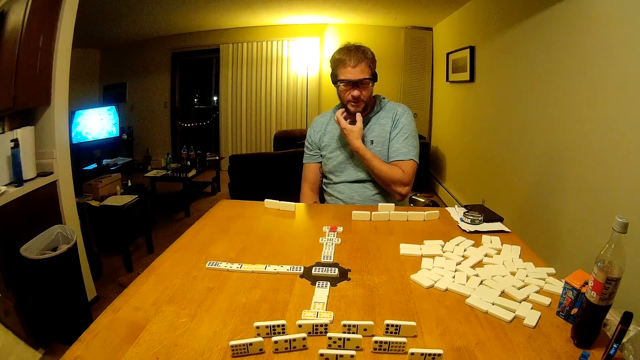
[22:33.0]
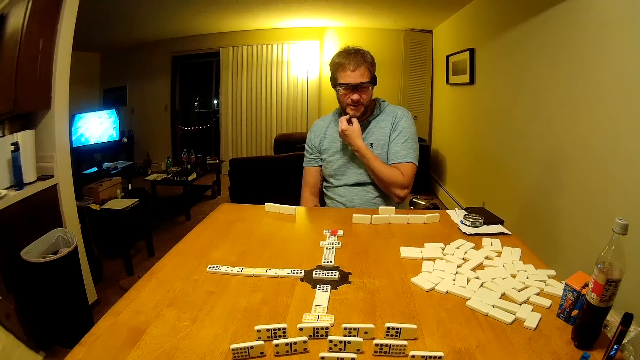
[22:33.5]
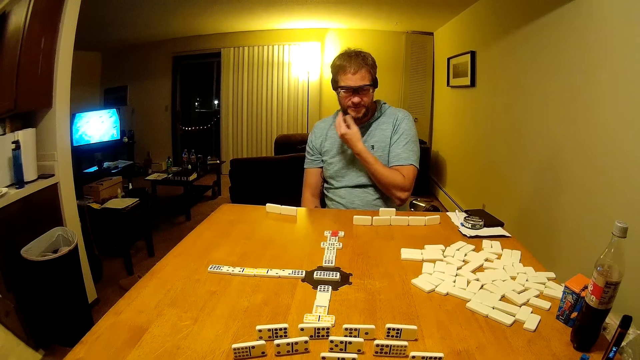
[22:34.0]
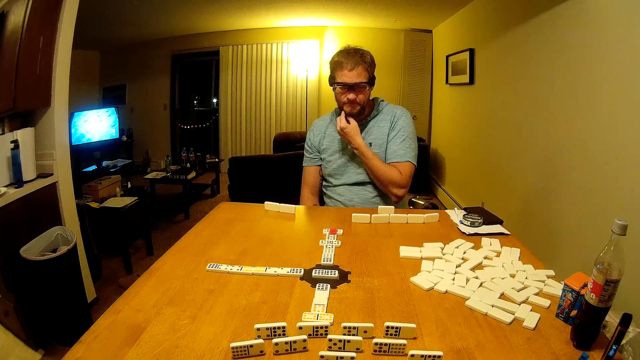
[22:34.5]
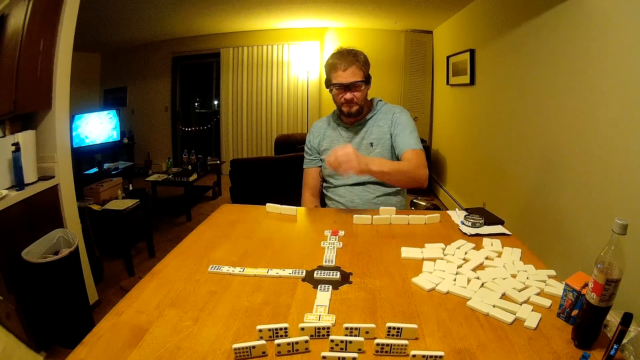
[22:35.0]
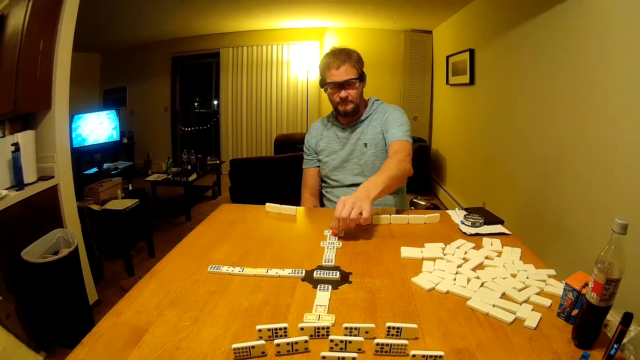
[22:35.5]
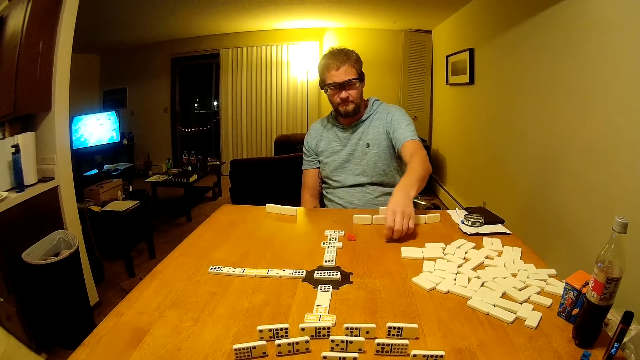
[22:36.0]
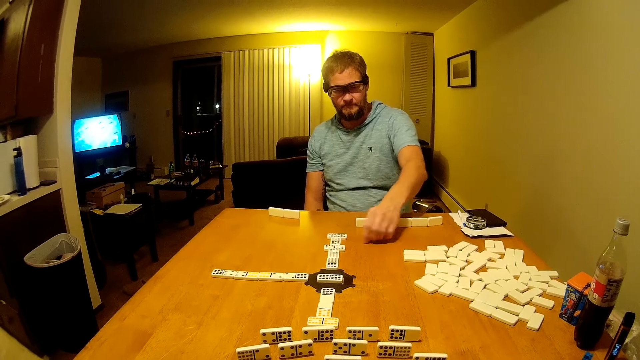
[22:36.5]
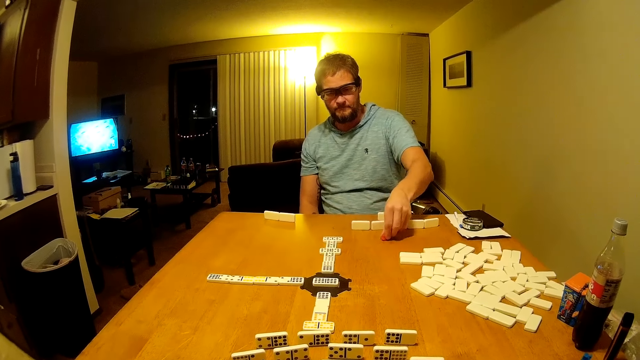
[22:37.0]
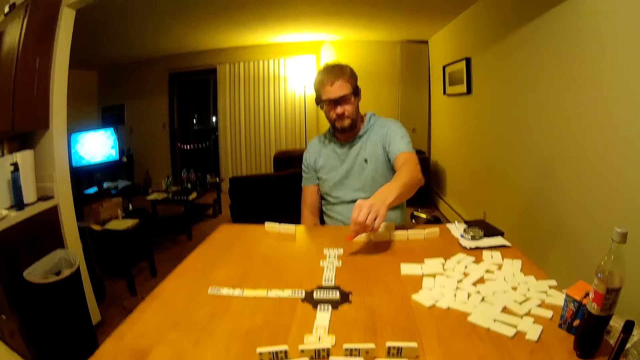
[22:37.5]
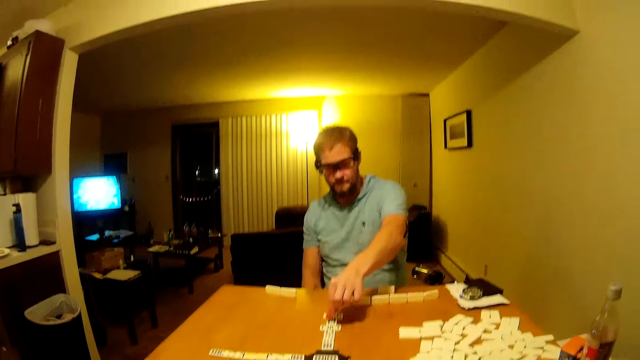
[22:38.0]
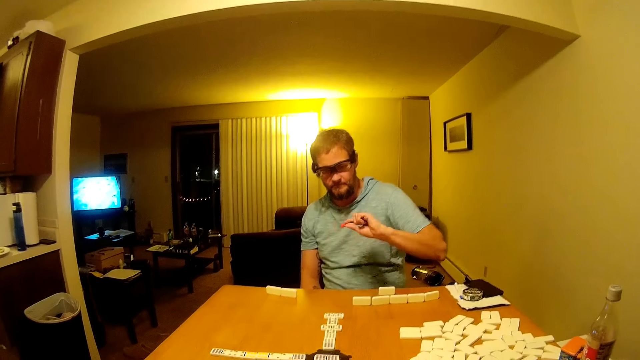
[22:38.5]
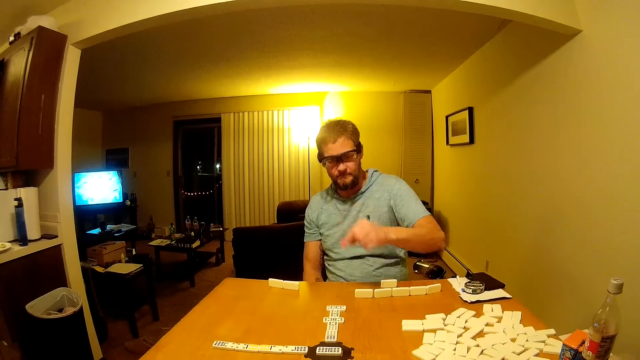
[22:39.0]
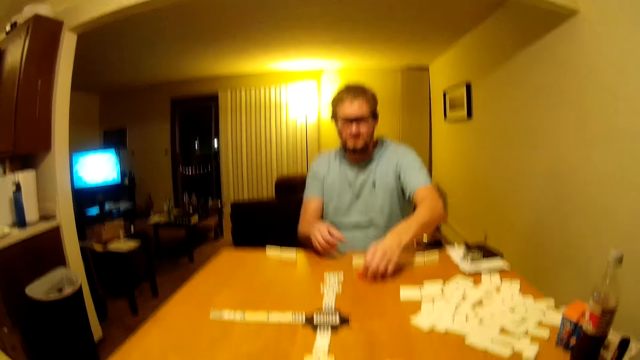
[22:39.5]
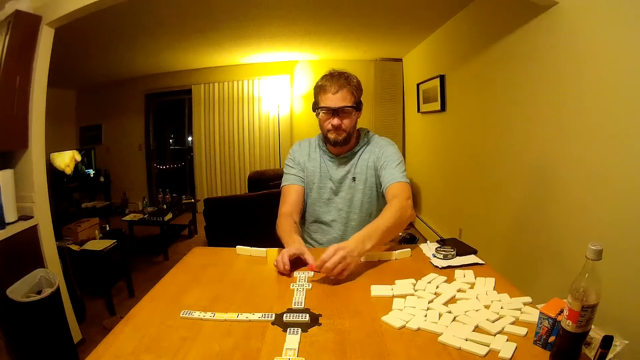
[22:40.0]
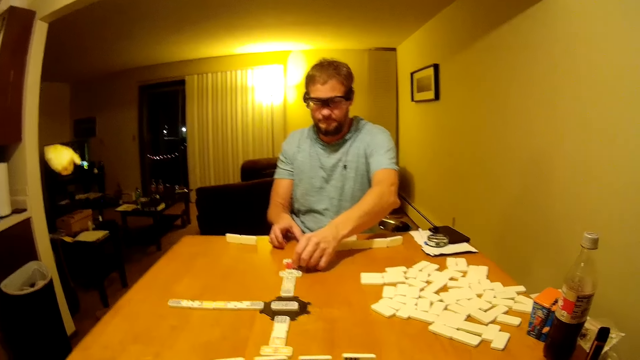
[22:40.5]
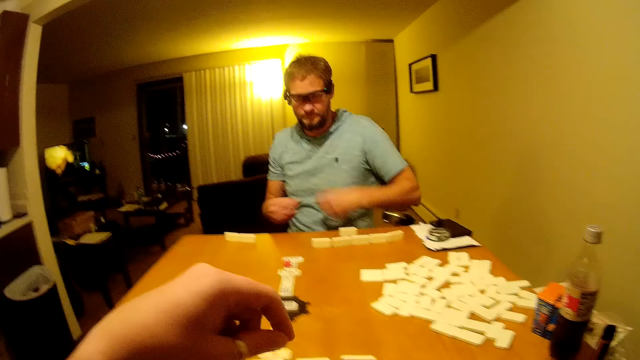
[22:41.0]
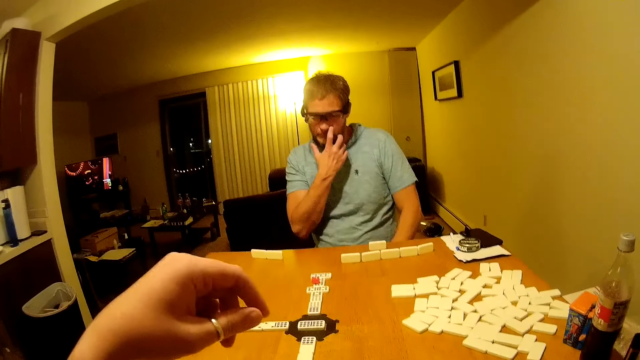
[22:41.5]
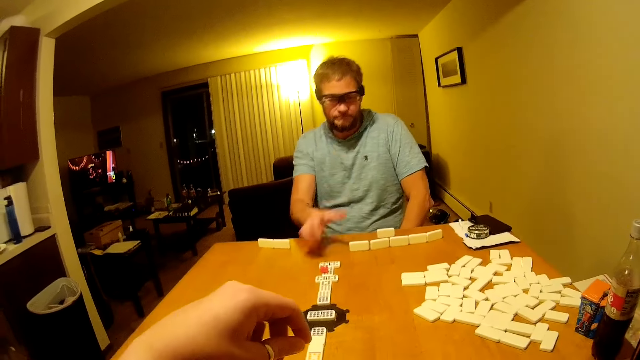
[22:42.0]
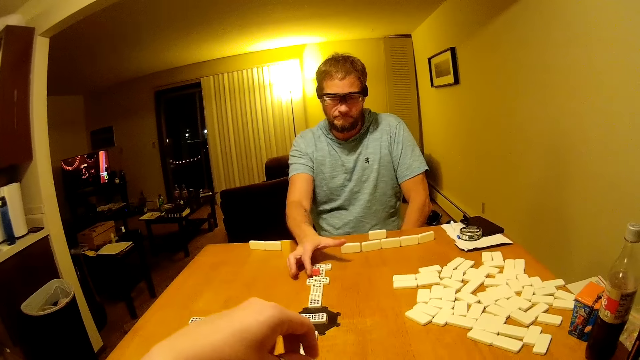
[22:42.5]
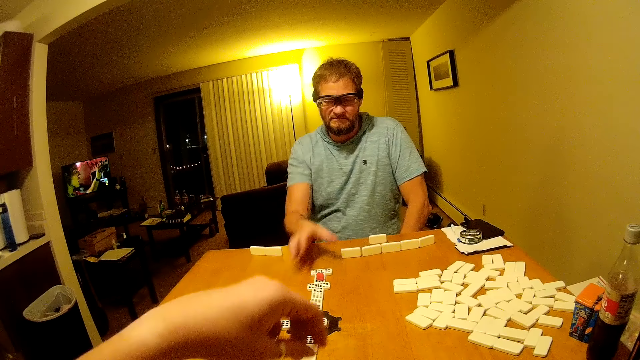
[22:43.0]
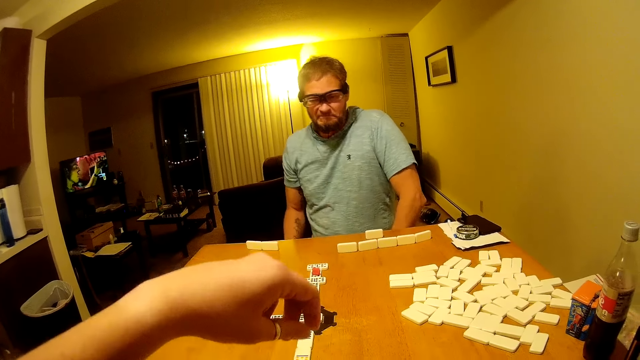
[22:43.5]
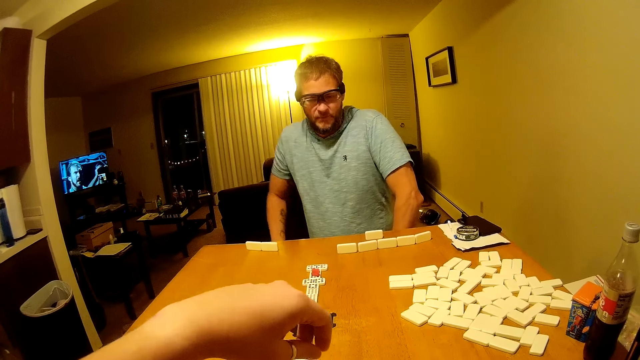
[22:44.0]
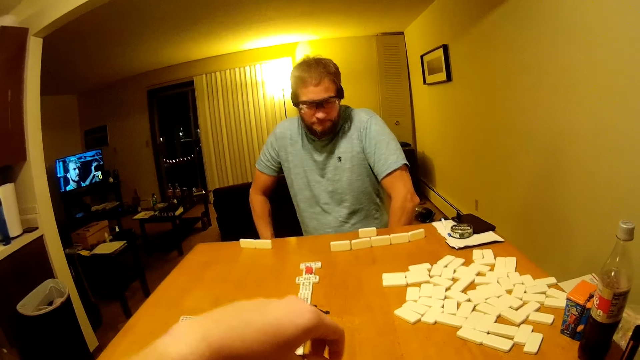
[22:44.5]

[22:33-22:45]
A man moves the domino piece. The man removes the object on top of the word board. The man picks the domino piece, stares at the domino piece, and places the domino piece on the other piece. The man rubs the nose, moves the domino piece, and looks around.

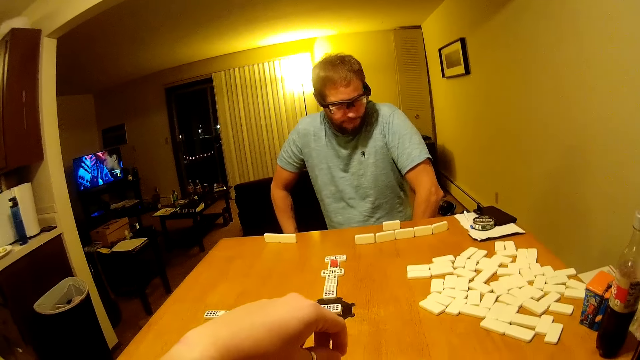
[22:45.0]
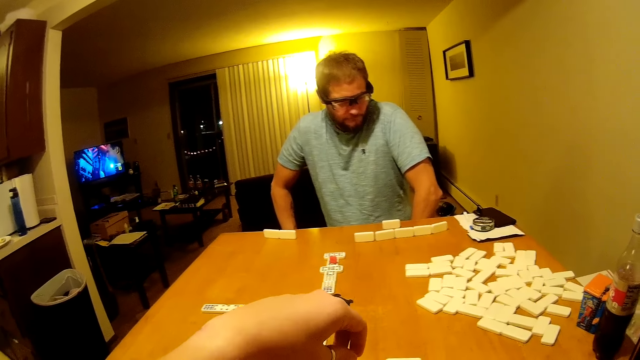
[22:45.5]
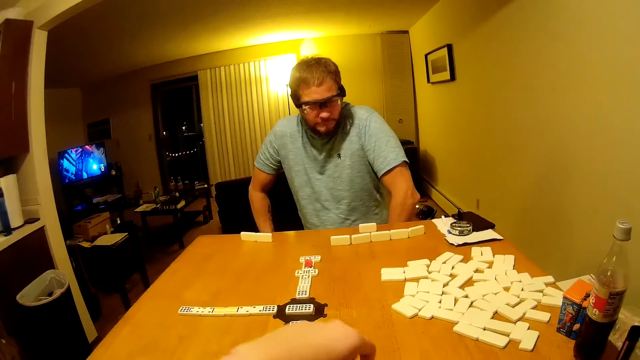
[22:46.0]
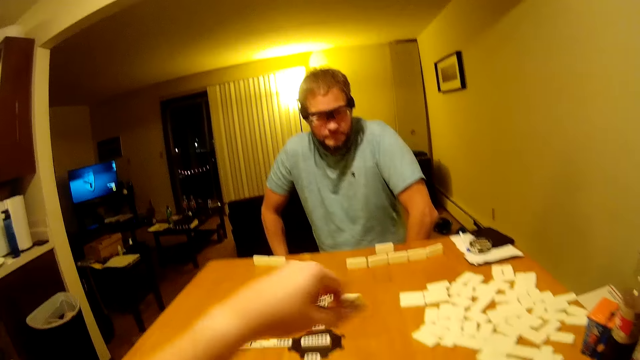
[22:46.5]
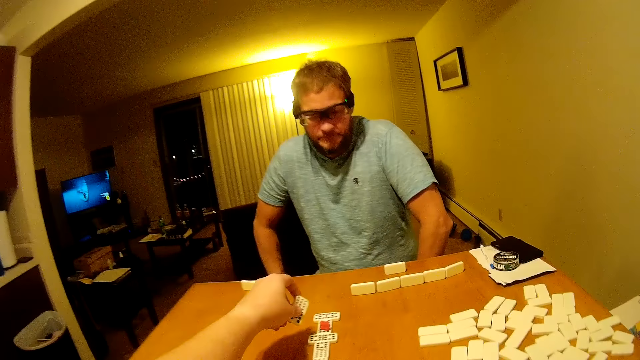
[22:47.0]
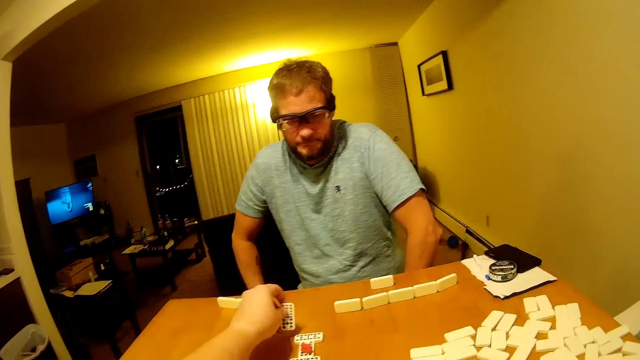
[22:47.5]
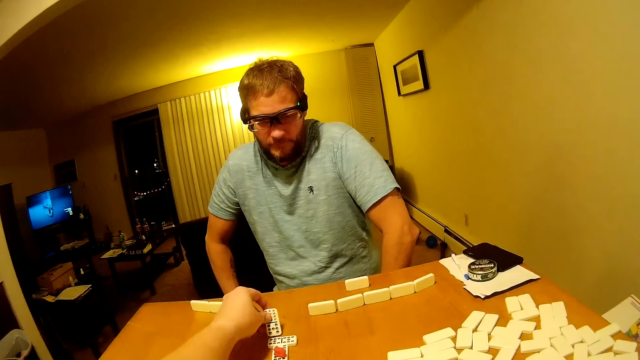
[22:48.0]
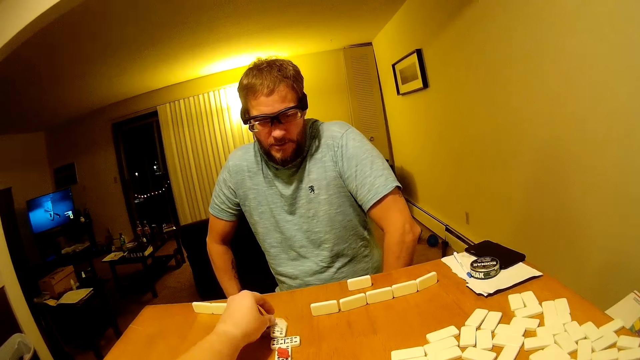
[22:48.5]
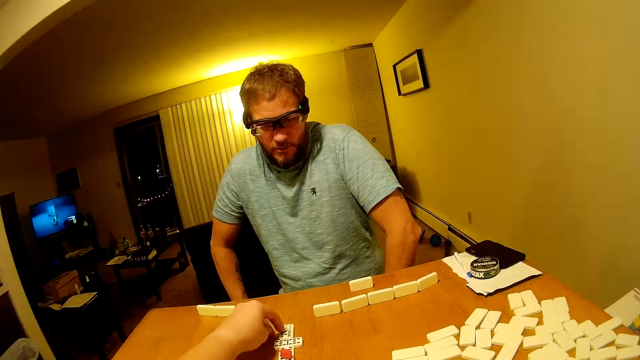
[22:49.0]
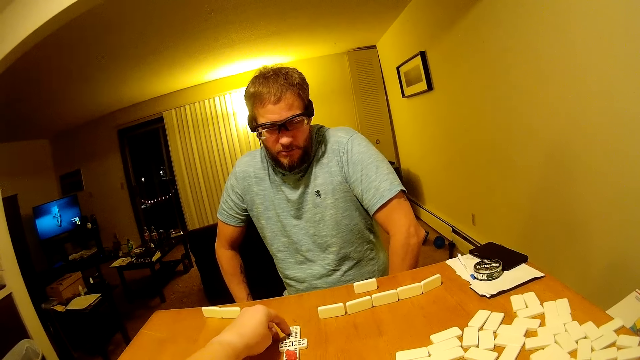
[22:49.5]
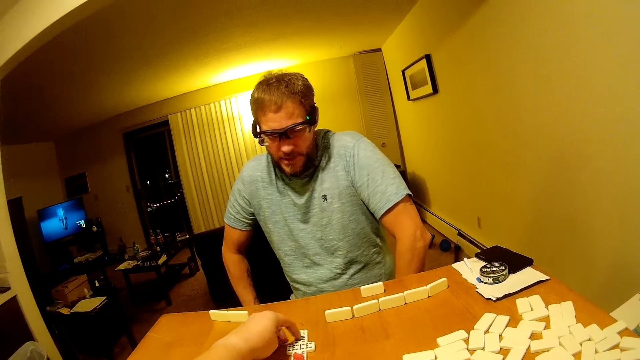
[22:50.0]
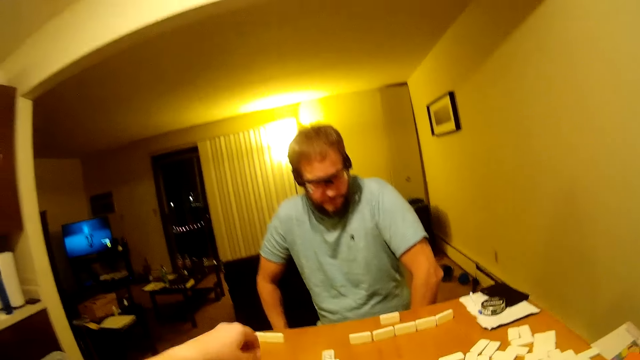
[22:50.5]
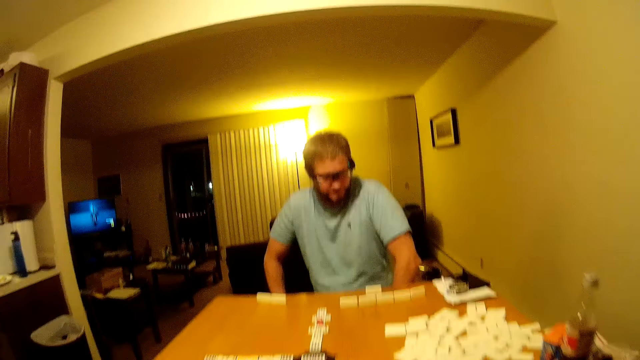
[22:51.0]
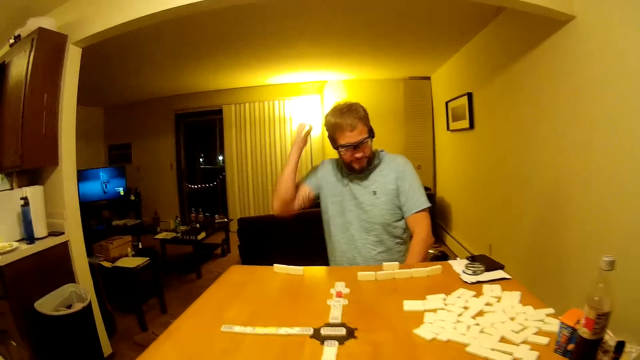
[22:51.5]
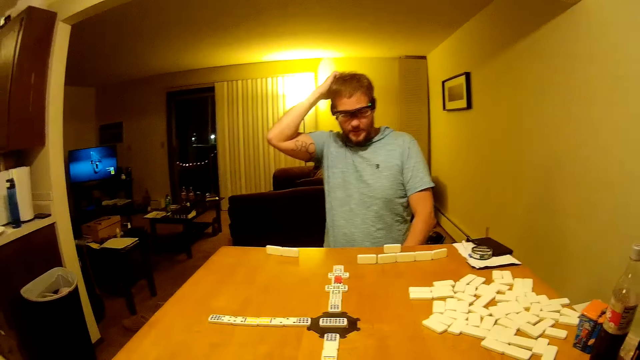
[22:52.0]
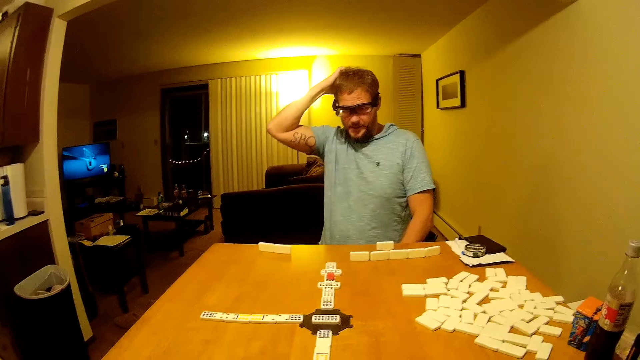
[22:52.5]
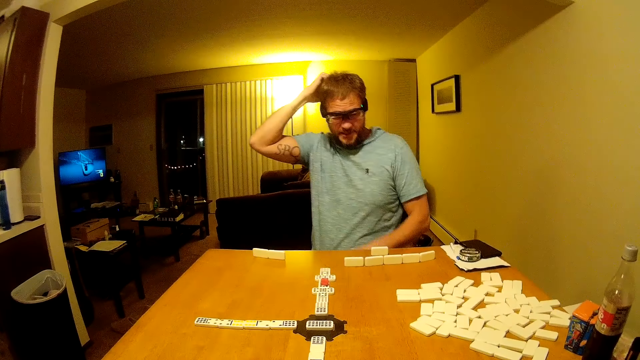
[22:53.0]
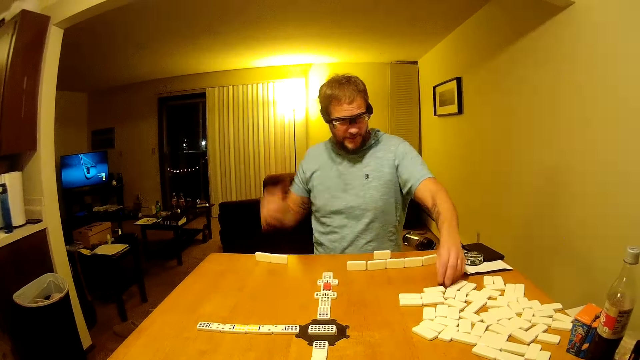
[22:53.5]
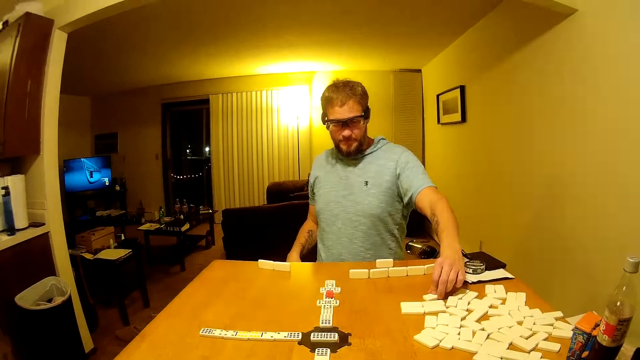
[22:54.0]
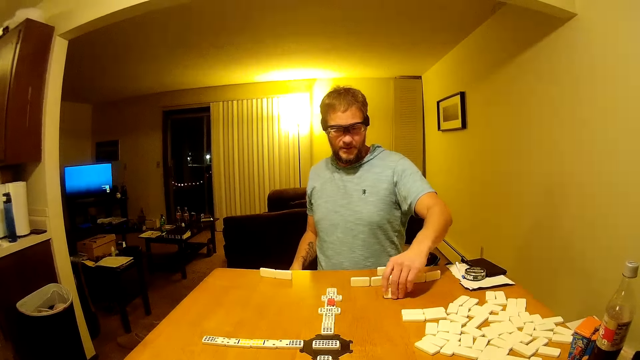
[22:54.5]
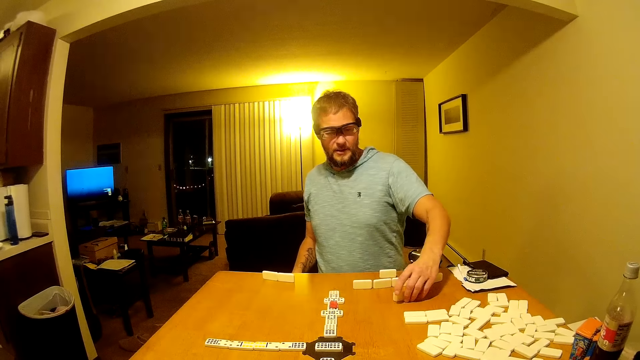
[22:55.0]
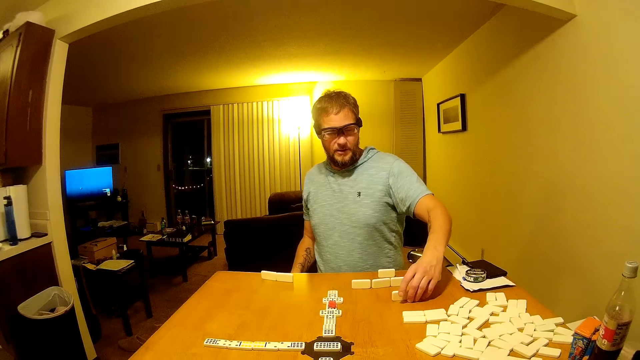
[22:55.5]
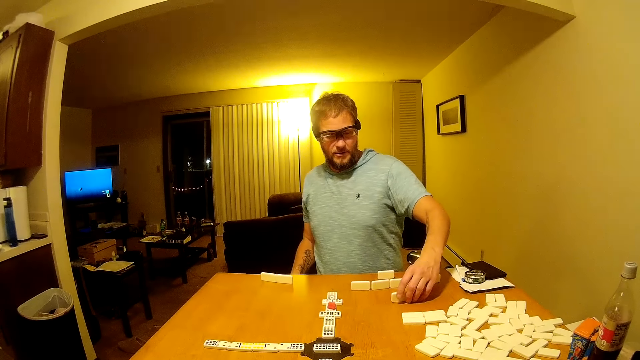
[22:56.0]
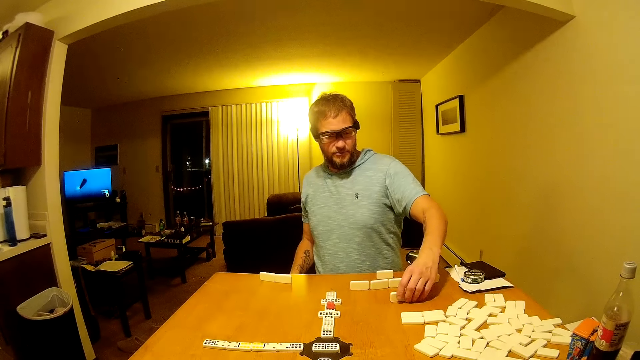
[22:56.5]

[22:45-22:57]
The camera wearer places the word board on the table. They pick up a domino piece and place the domino piece on the table. They place the word game board on the table. They look around. A man scratches the head. The man touches the head. The man moves a domino piece on the table. The man moves the game board on the table. The man stares at the domino piece.
